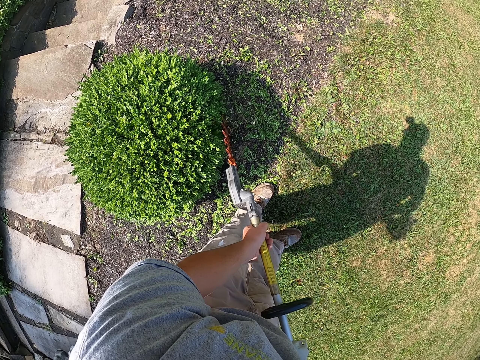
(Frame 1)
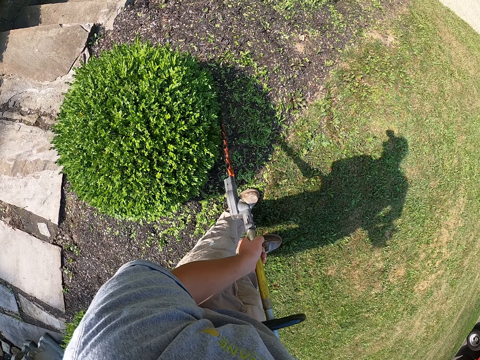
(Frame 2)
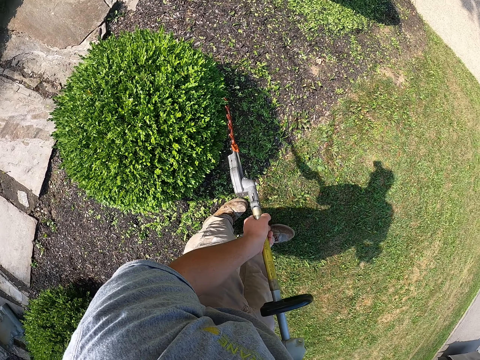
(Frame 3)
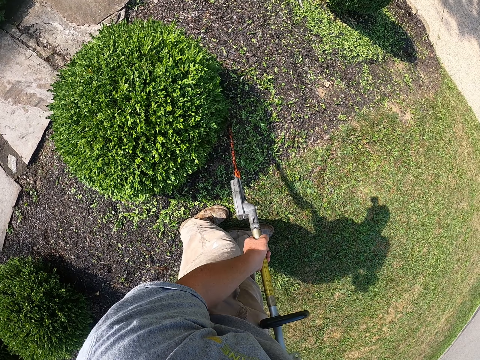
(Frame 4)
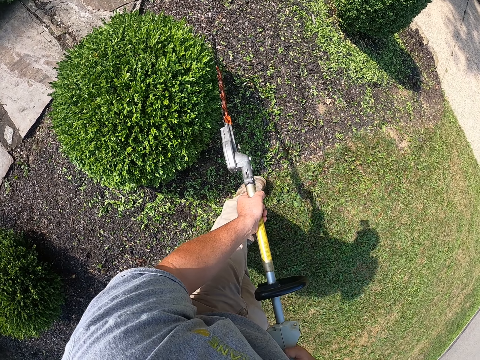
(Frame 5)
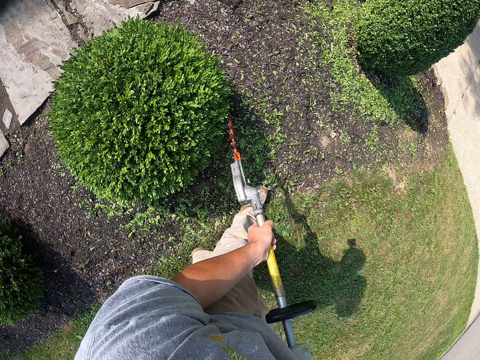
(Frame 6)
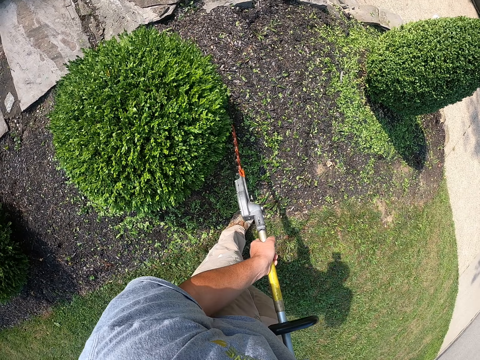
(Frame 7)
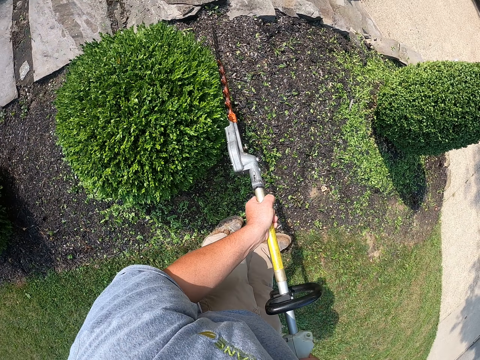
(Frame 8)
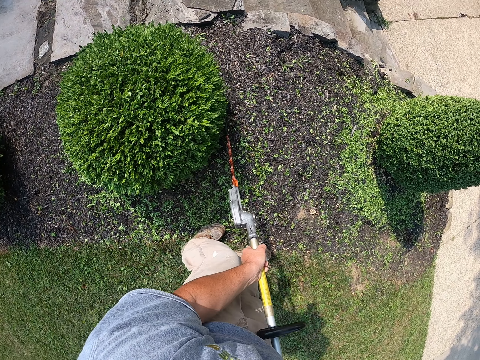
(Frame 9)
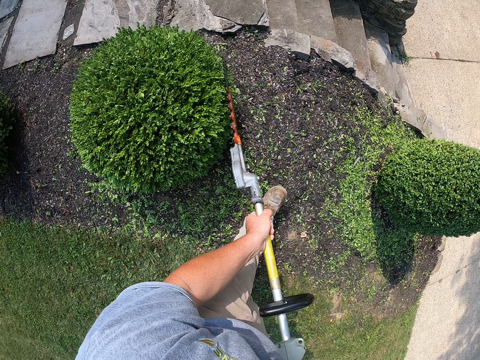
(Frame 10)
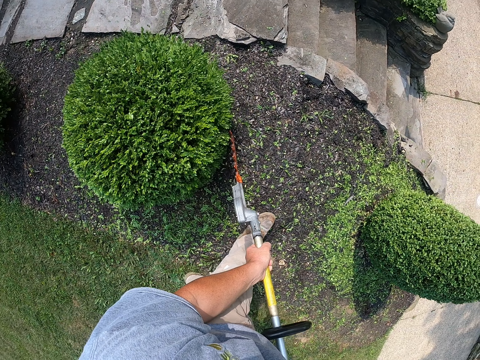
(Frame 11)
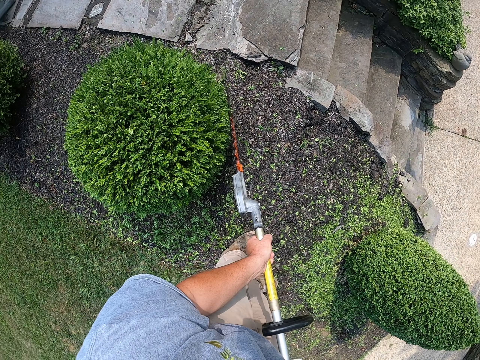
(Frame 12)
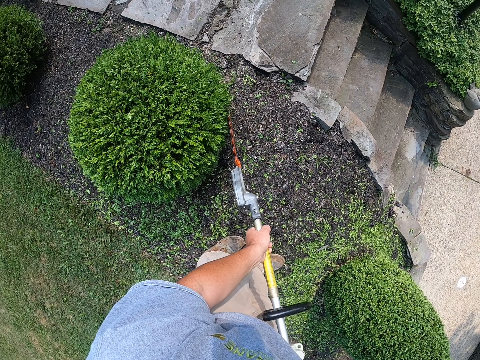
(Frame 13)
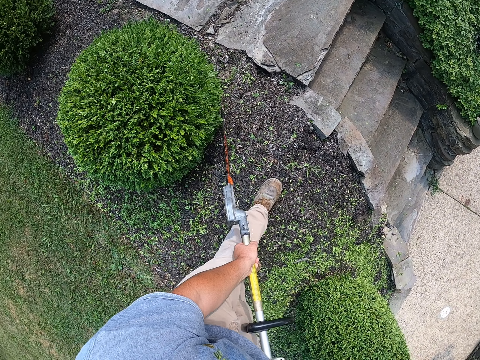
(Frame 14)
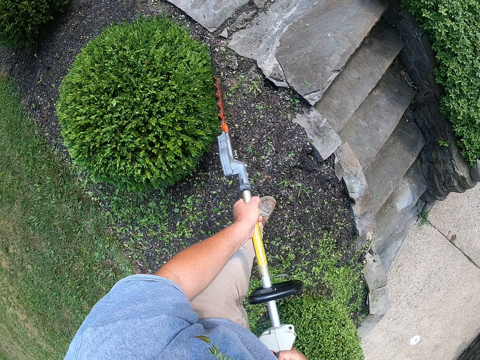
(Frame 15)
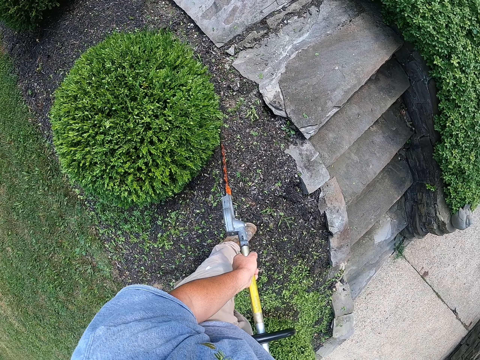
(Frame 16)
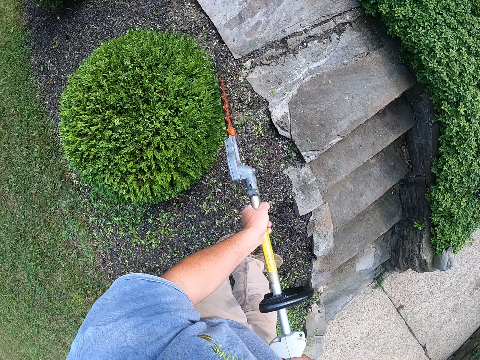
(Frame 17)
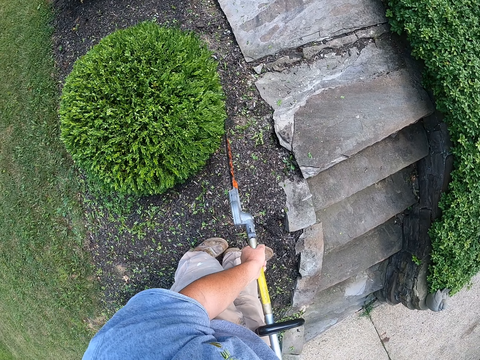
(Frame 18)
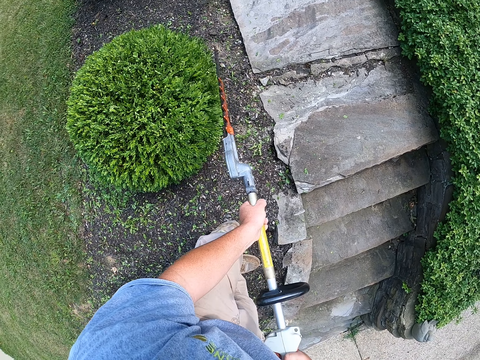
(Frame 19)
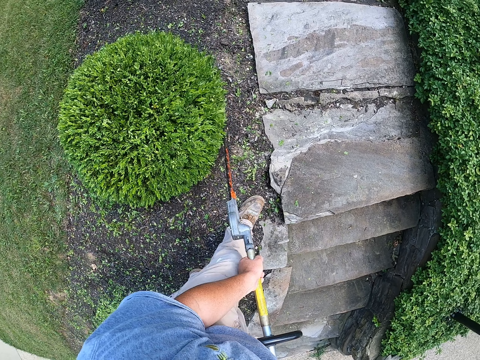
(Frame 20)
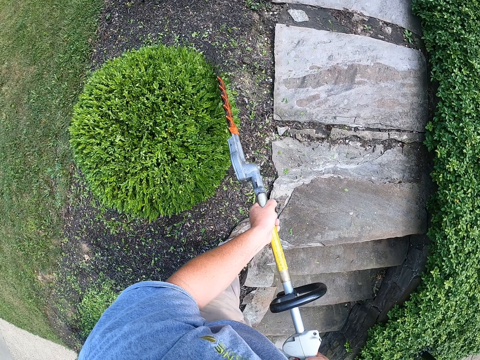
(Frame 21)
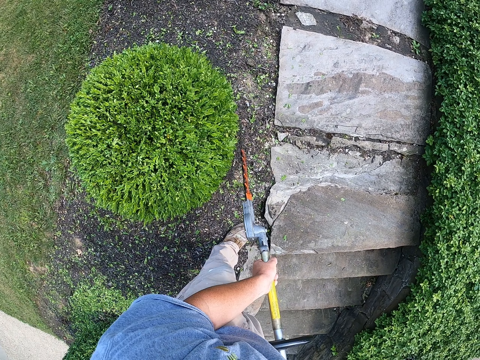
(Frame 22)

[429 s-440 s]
The camera wearer moves his leg. He trims a tree with a tree trimmer. He steps forward. He trims the tree with the tree trimmer.

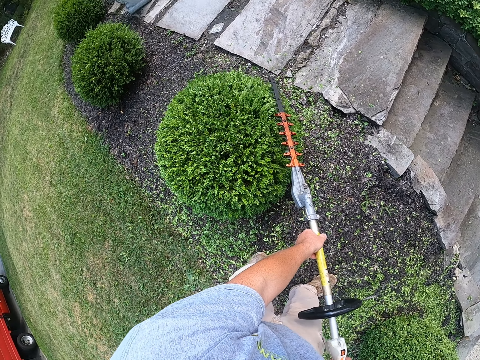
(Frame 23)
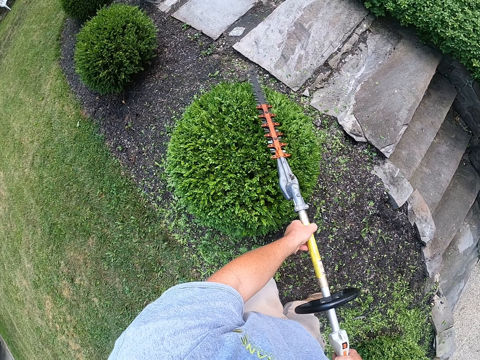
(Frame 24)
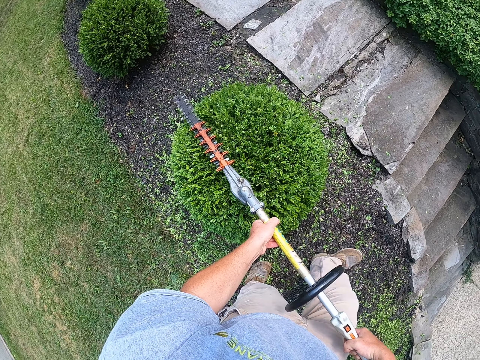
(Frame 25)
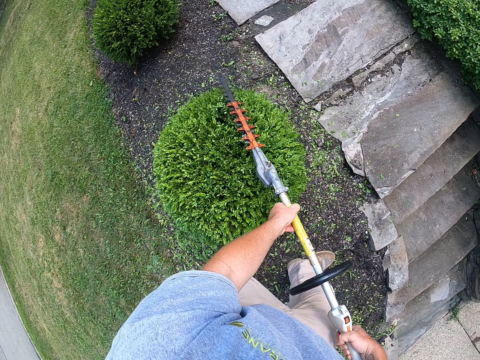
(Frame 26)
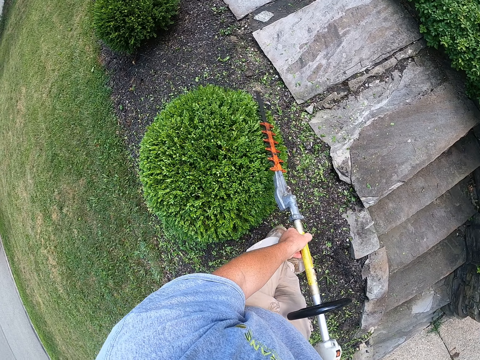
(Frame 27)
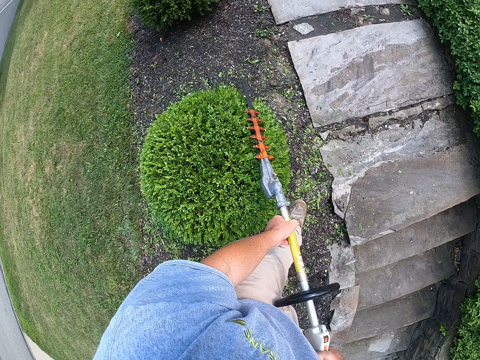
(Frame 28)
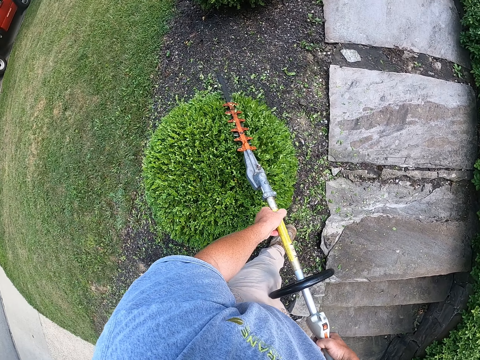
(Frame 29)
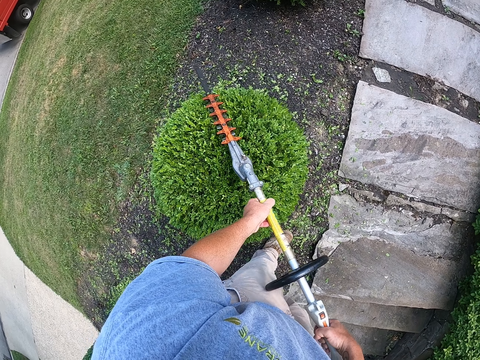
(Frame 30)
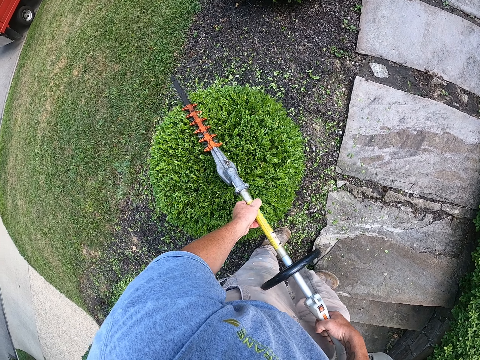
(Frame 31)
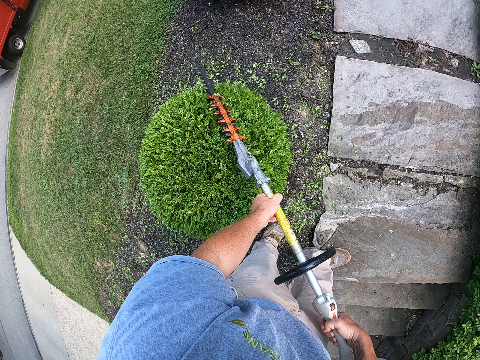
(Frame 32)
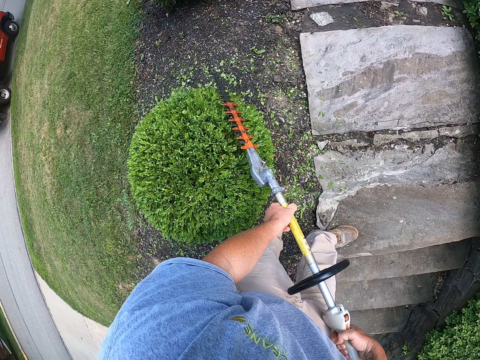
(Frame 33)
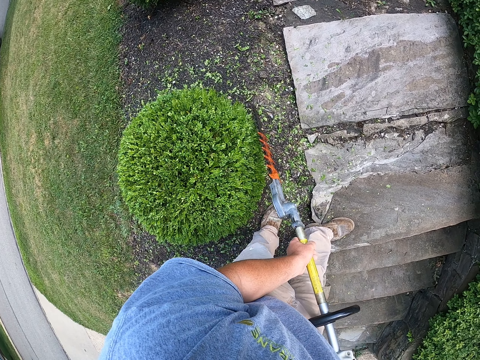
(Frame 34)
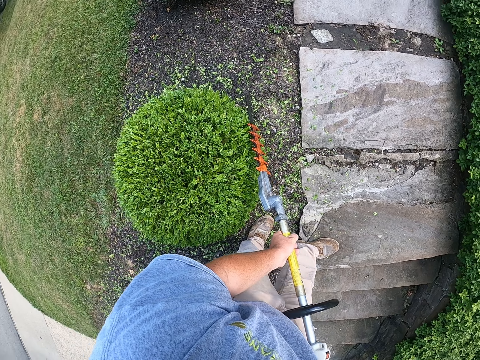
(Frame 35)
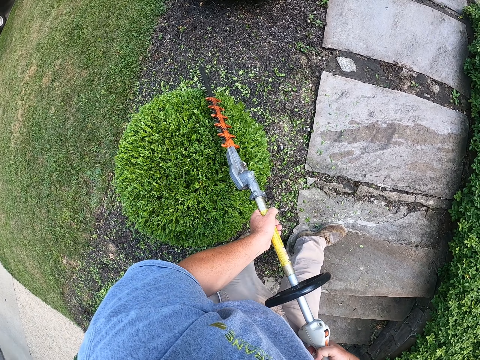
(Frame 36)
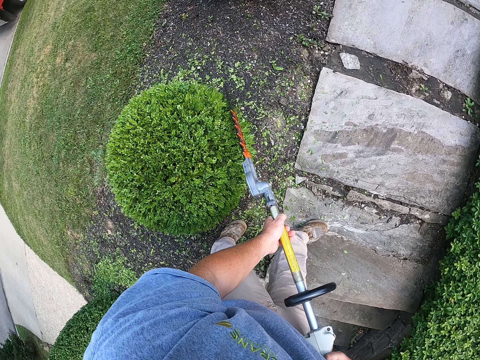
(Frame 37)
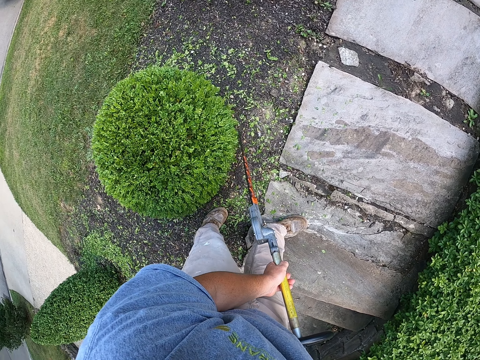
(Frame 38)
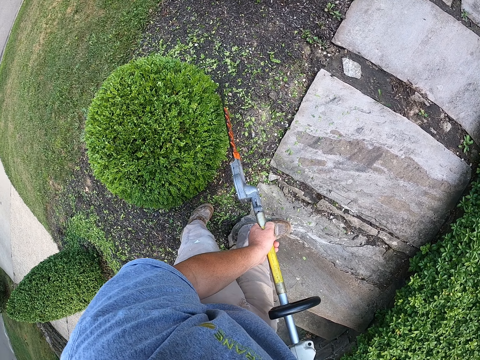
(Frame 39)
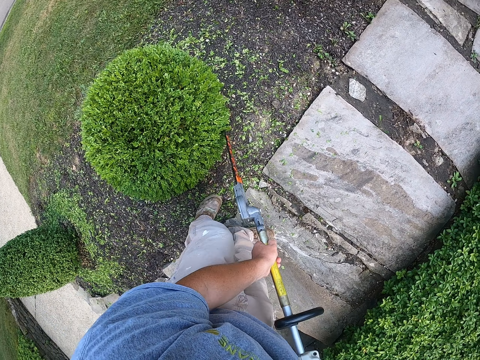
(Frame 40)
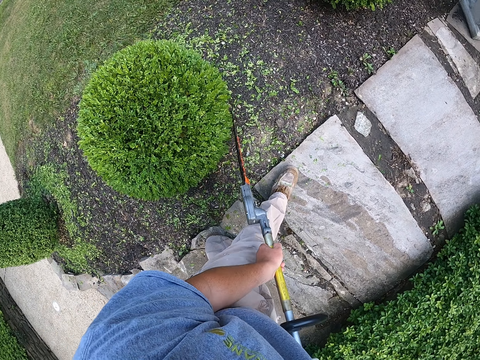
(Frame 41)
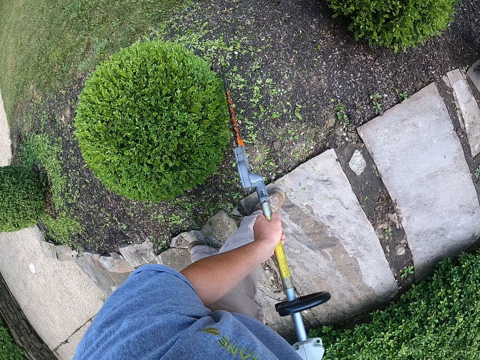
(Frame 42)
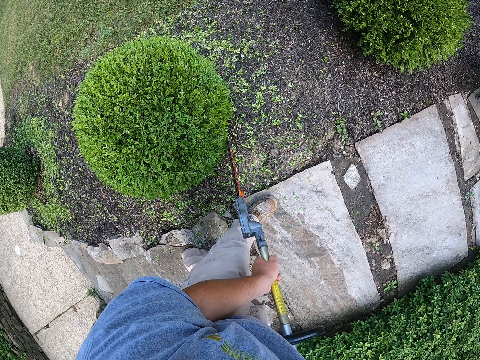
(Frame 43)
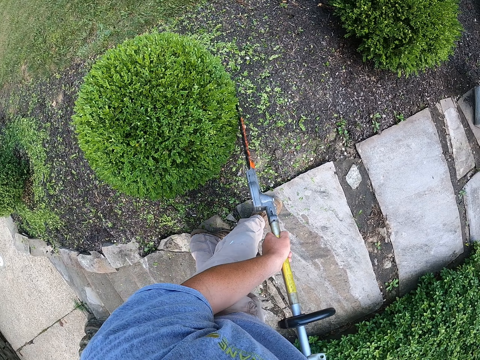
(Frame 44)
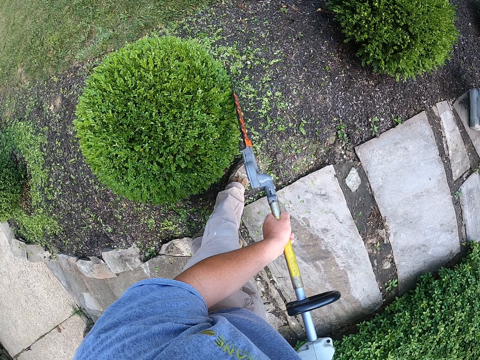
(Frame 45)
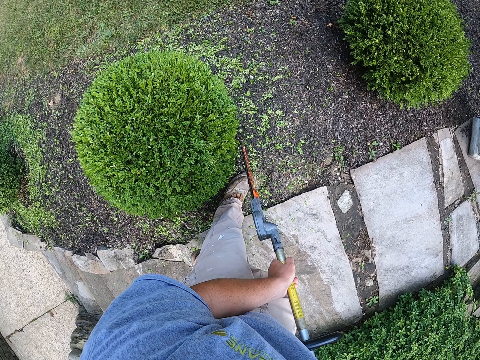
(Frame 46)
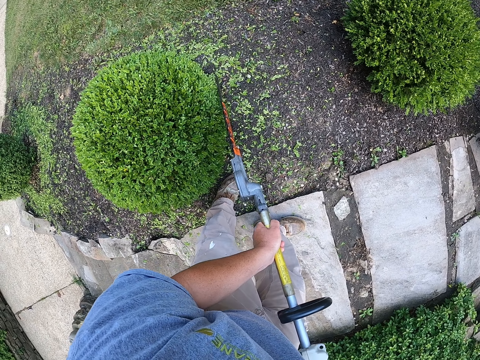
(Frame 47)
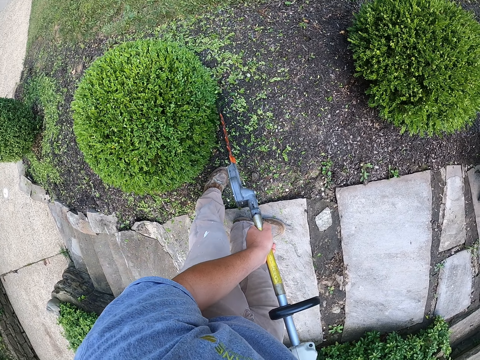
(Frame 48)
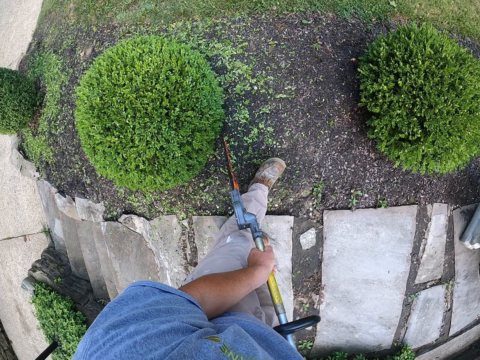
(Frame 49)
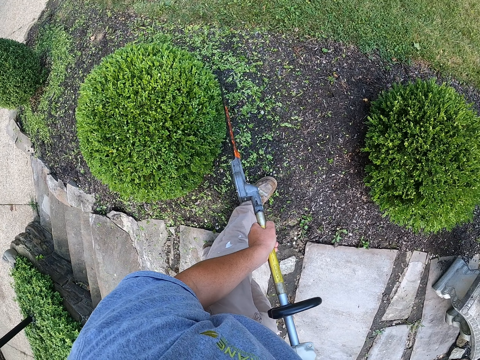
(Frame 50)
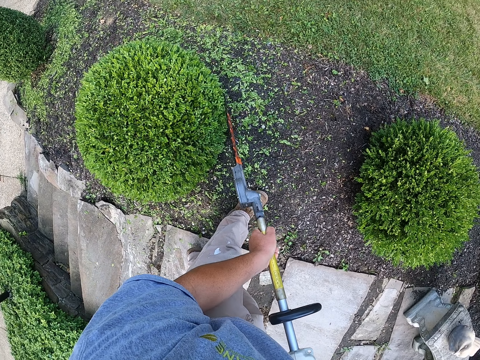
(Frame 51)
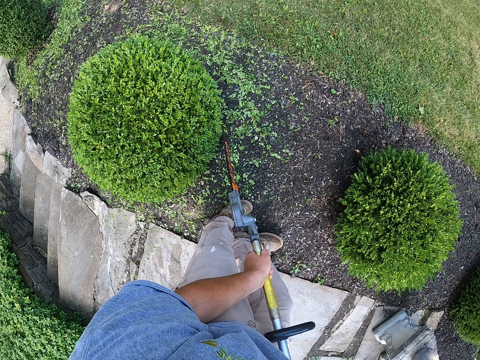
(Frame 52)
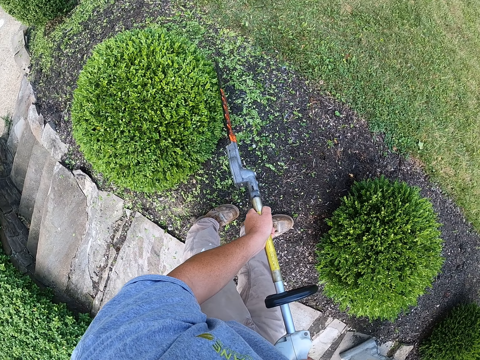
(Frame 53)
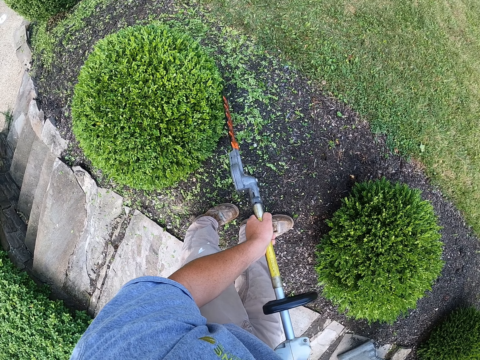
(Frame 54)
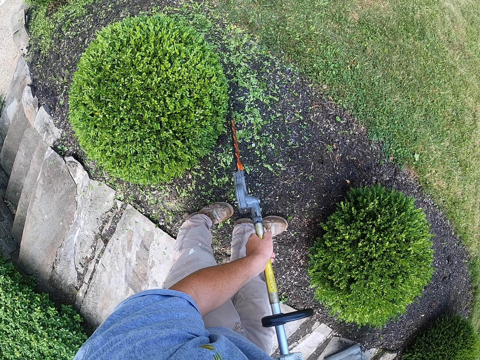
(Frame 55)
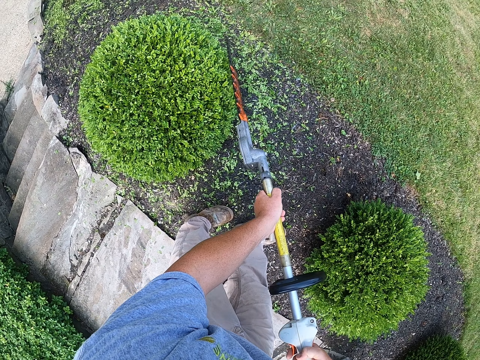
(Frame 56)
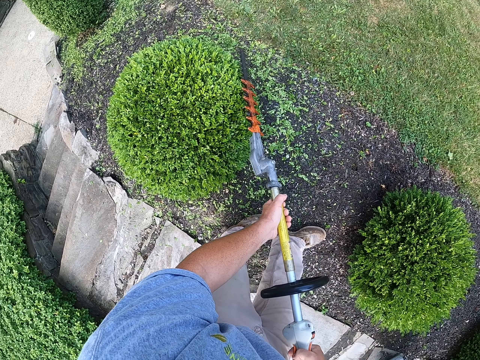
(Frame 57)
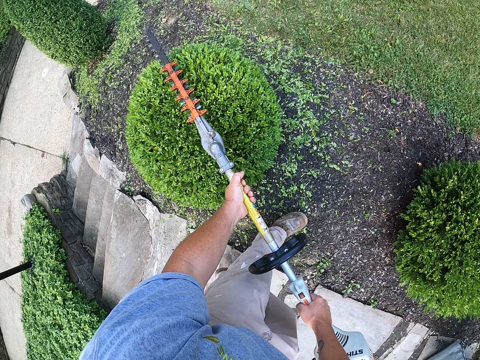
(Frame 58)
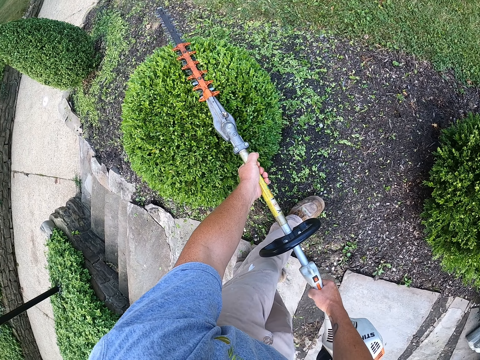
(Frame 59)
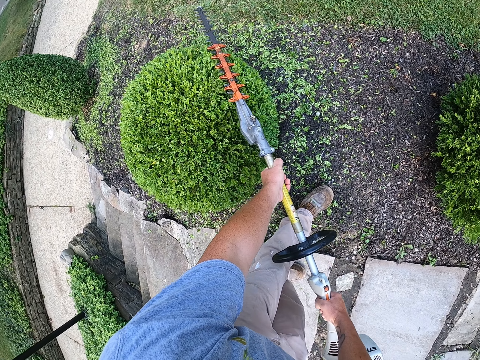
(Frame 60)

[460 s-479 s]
The camera wearer steps forward. They trim a tree with a tree trimmer. They step forward. They trim the tree with the tree trimmer. They step forward. They trim the tree with the tree trimmer.
